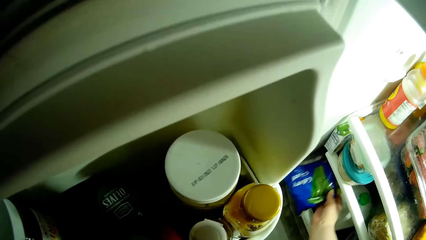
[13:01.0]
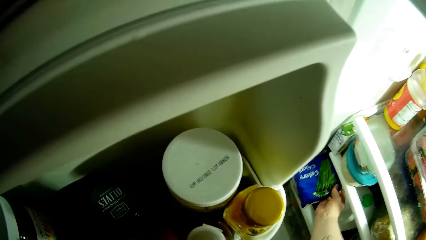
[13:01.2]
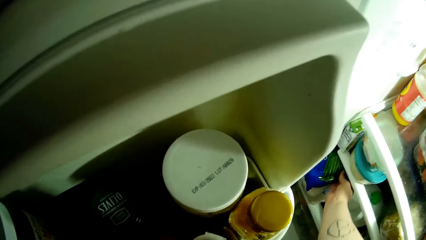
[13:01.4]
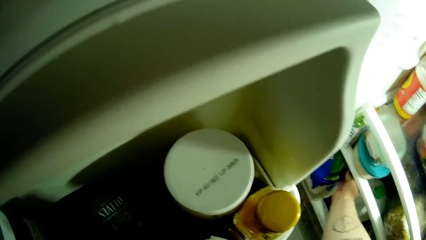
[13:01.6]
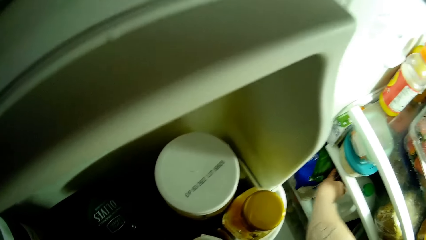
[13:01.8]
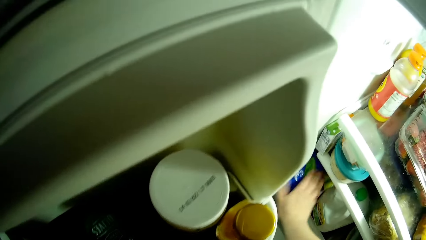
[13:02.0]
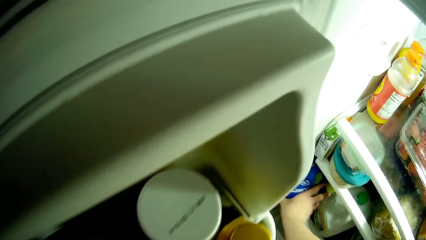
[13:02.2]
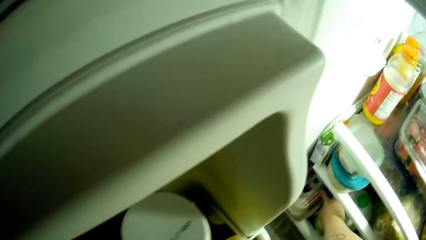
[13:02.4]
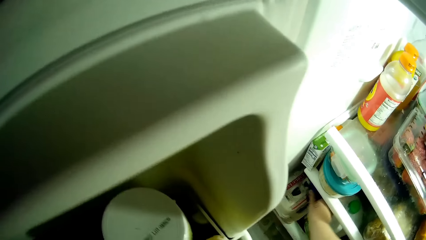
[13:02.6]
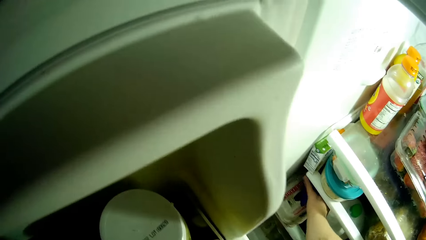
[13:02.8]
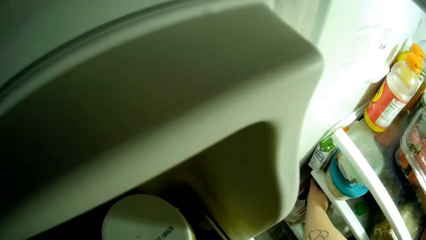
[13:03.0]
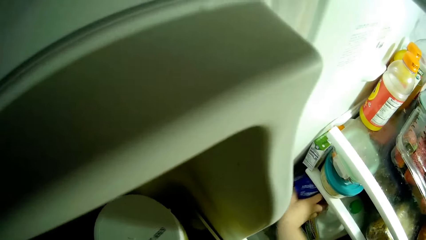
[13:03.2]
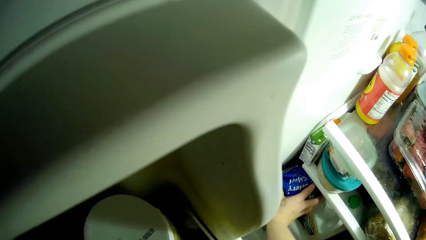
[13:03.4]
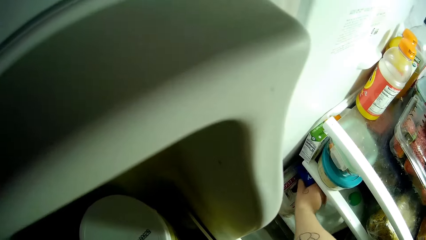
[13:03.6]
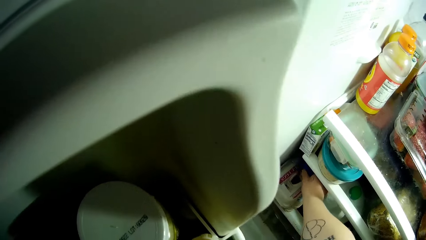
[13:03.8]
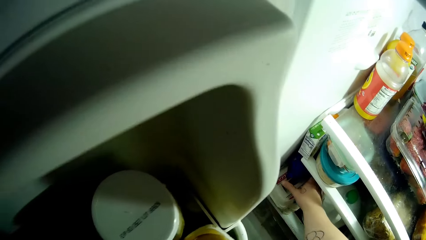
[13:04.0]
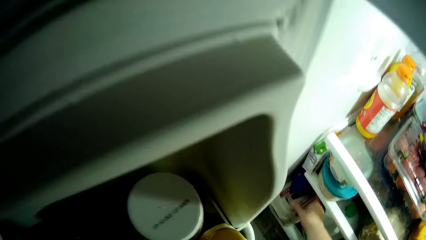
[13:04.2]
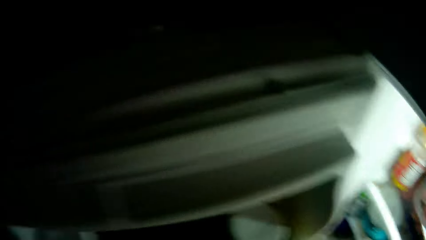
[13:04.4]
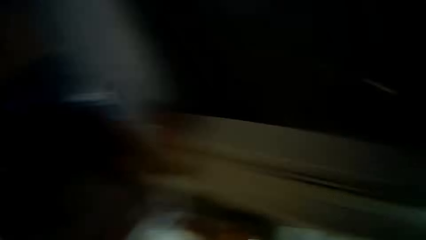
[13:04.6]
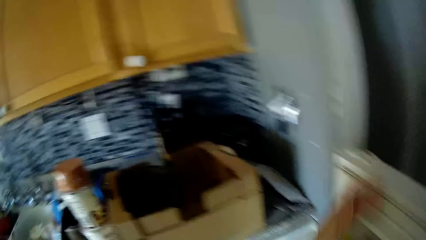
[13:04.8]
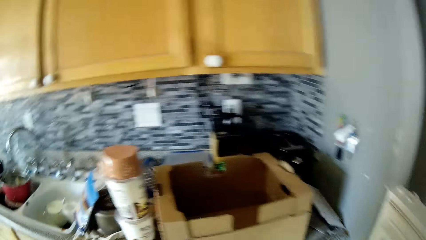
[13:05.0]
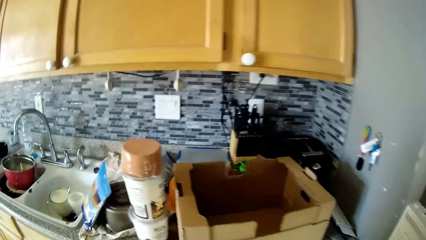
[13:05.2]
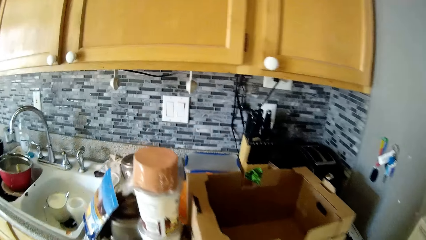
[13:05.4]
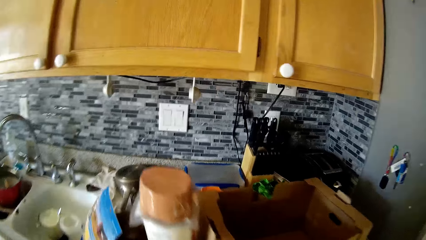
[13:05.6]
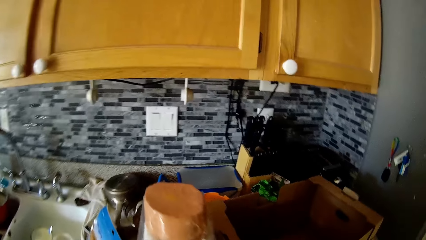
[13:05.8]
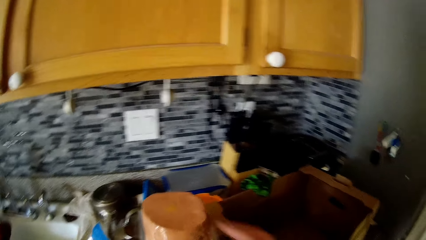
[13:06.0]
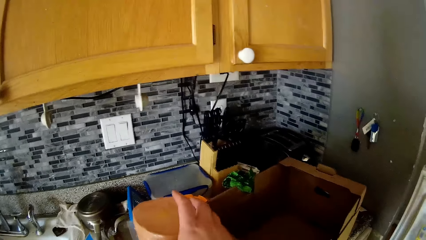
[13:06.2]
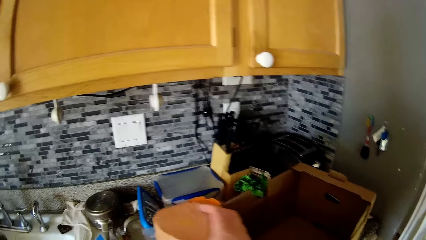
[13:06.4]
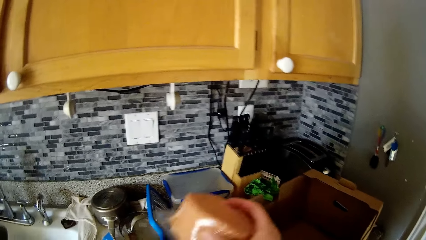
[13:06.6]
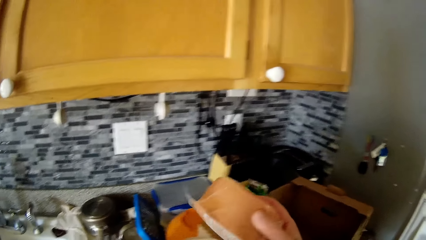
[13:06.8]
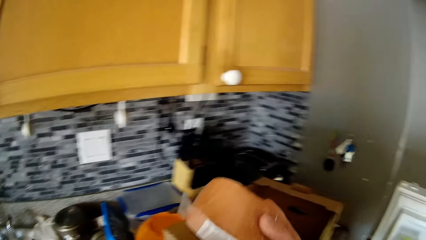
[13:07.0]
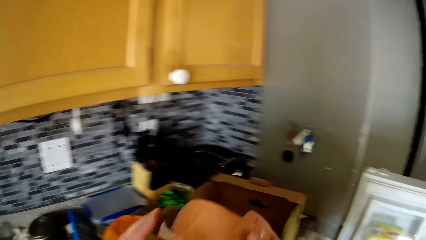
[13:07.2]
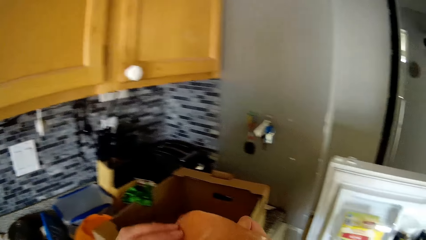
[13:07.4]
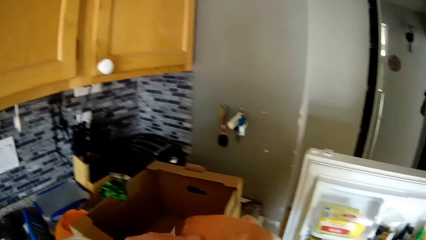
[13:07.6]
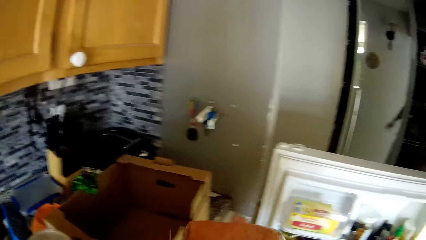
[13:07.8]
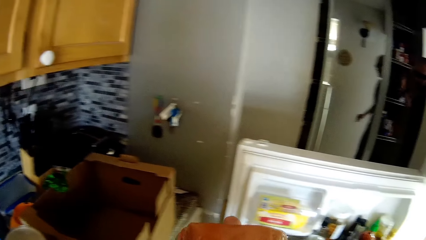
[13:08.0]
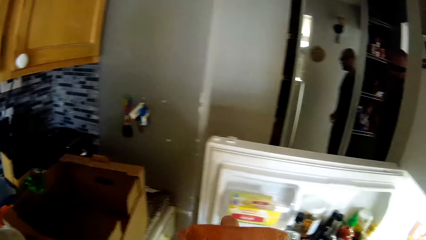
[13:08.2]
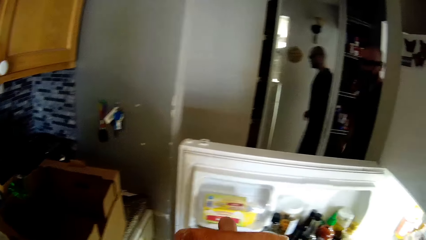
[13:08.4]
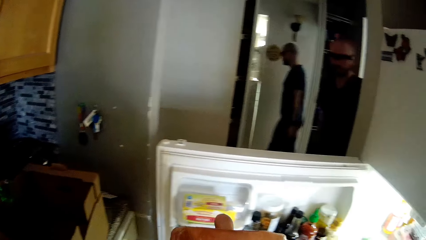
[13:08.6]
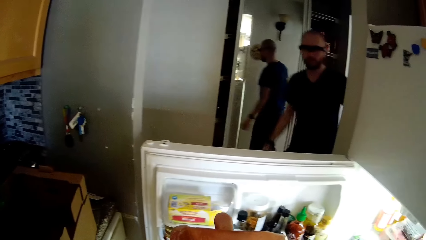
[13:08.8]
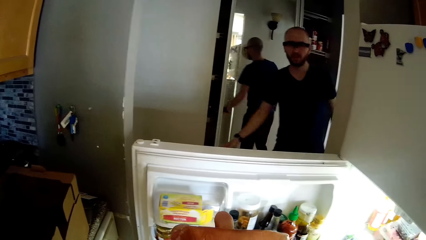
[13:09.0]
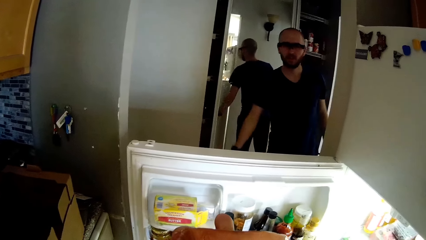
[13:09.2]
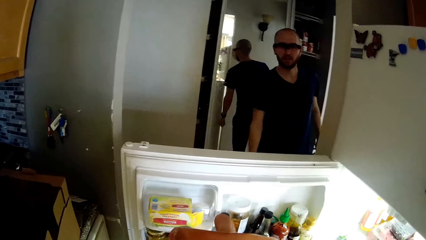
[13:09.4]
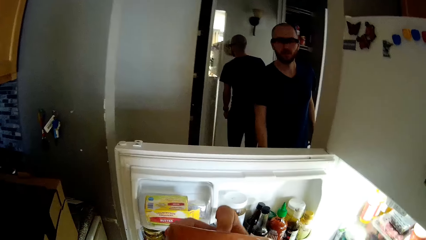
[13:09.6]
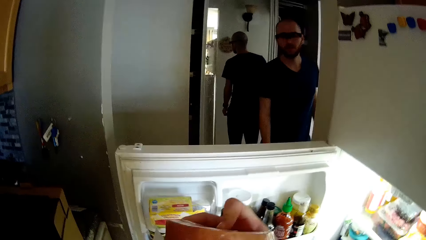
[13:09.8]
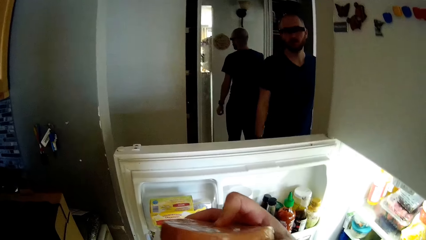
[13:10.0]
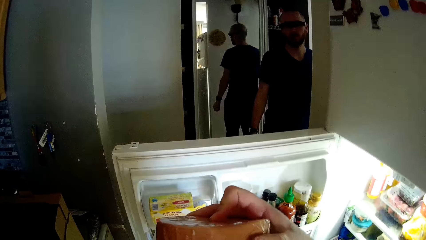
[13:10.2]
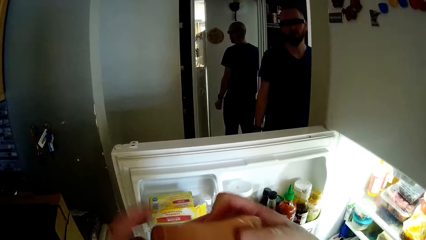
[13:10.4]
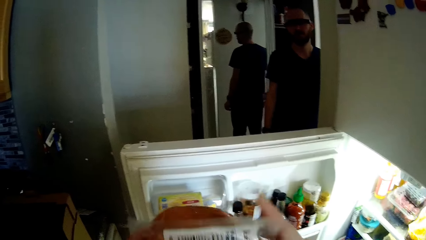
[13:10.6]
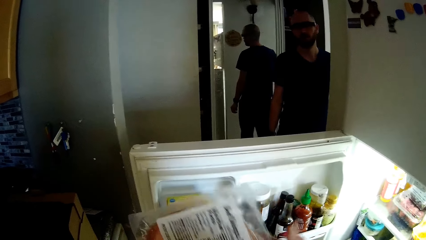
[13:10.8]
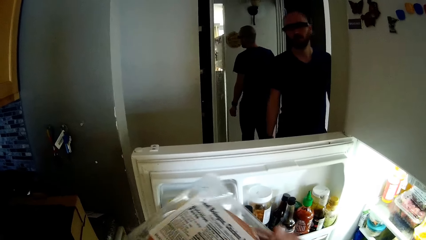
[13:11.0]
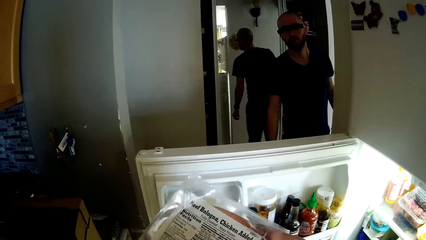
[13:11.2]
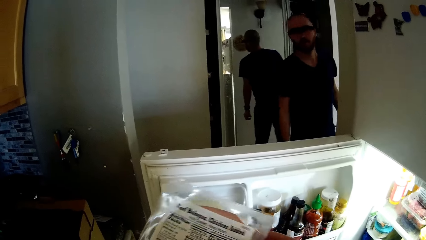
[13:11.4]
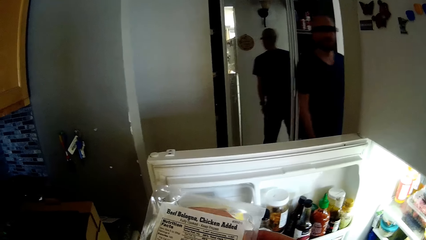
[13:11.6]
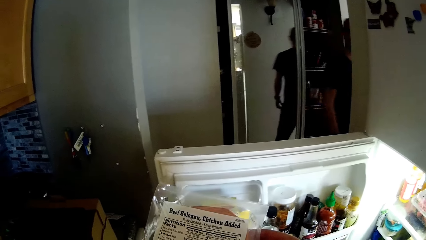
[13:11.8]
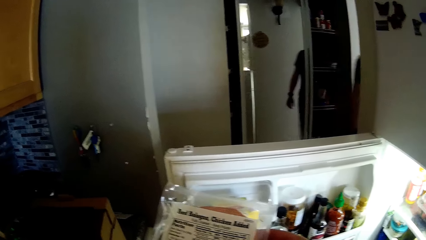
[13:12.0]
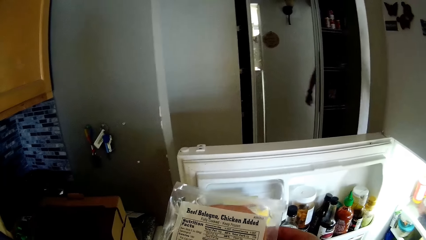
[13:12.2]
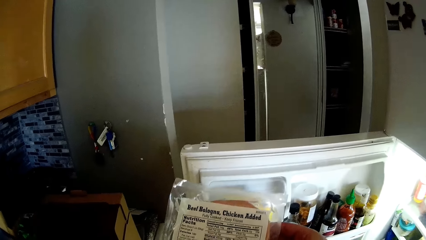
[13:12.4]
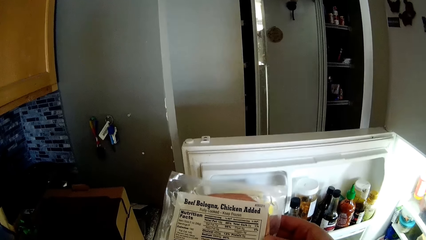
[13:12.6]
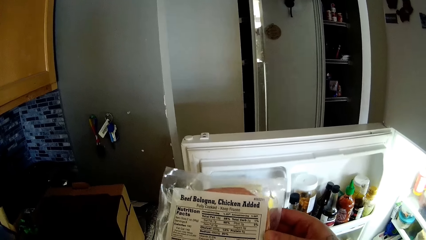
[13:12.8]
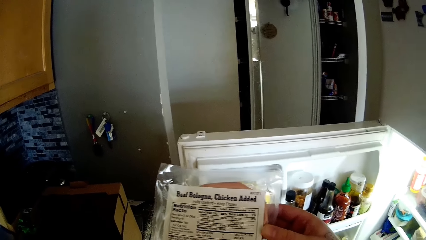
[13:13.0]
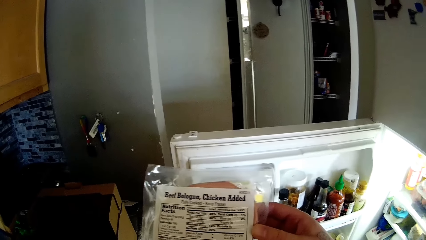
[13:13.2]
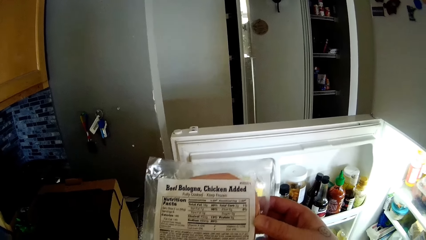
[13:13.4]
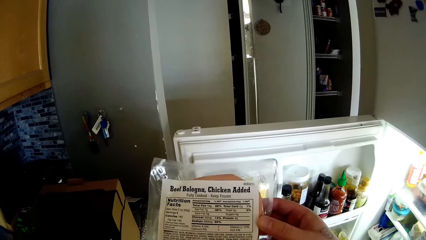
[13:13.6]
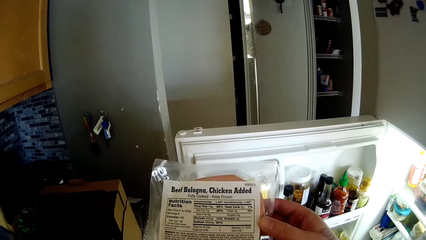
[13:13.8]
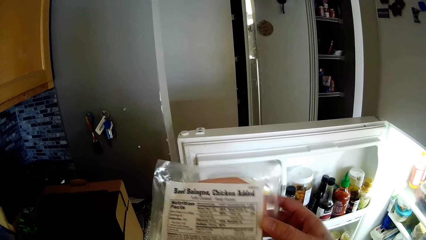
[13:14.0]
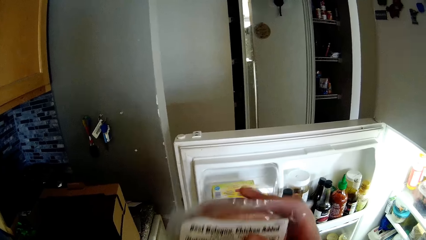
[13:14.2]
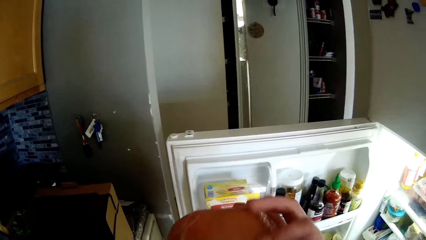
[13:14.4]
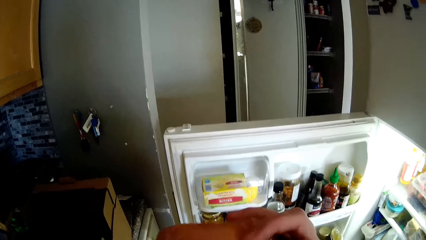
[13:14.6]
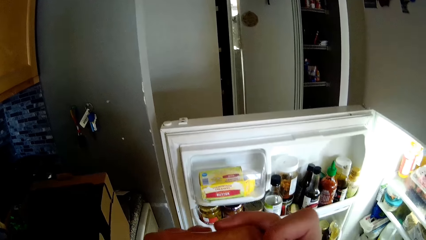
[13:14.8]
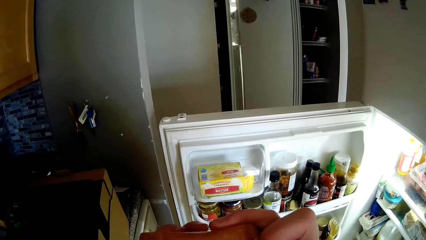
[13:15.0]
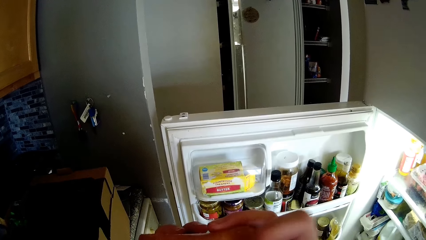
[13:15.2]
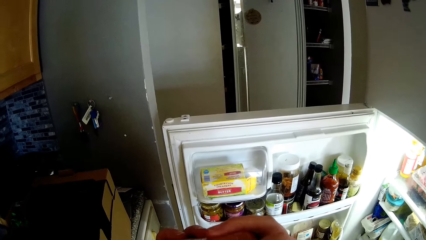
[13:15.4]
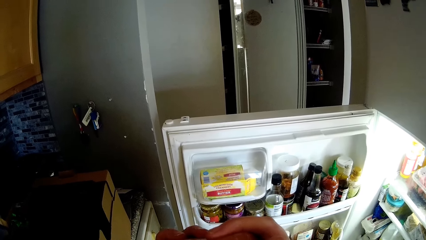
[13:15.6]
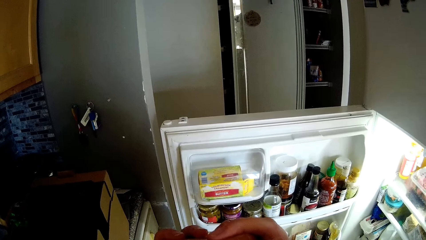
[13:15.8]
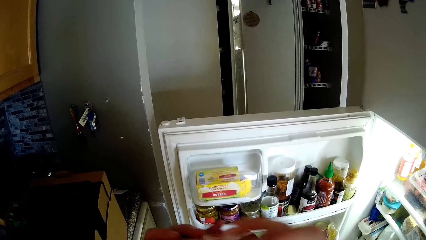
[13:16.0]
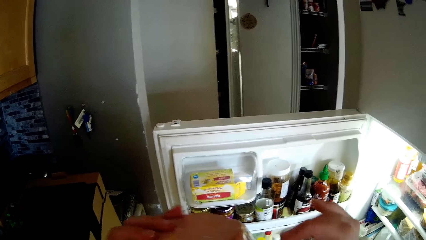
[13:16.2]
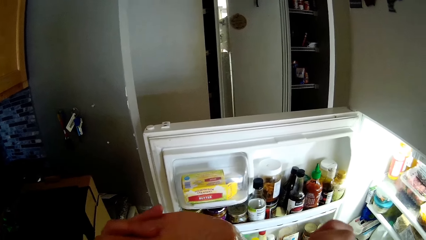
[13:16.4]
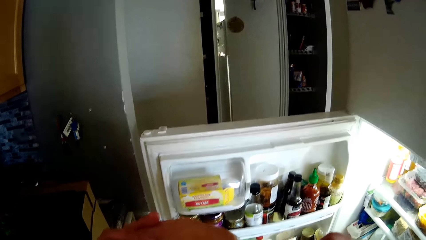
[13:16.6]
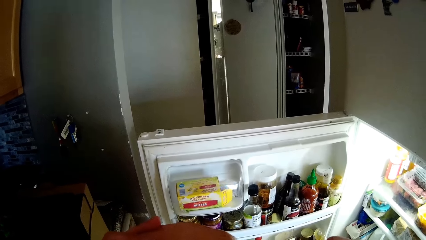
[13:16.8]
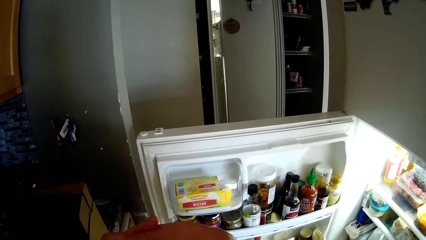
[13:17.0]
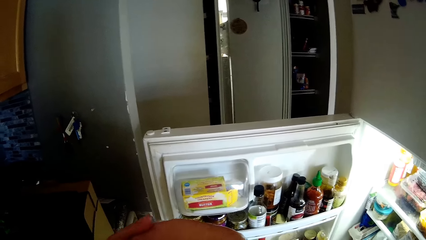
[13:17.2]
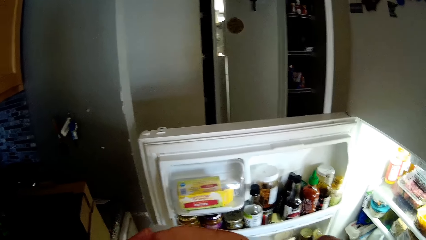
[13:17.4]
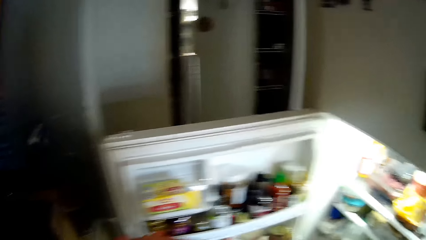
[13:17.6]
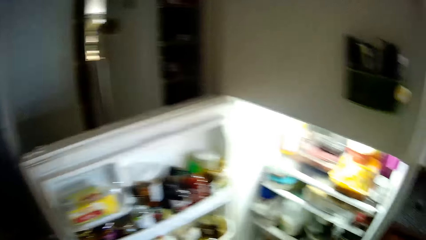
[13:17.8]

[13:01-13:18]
The camera wearer puts a packet of cornflakes in the fridge. She picks up the chunk of beef from the container with her right hand. She touches the beef with her left hand. She takes a packet of bacon. She turns the beef around with both hands. She turns the beef around again.
